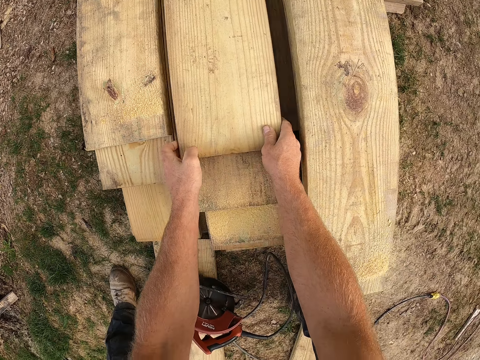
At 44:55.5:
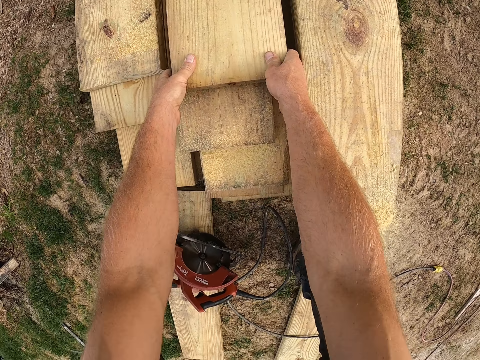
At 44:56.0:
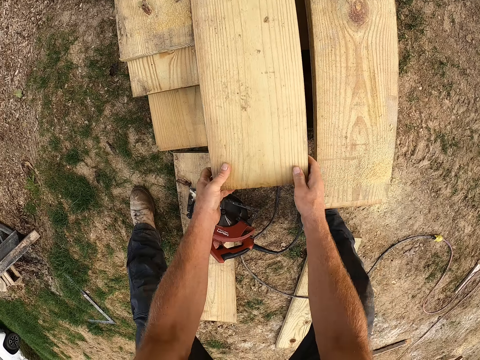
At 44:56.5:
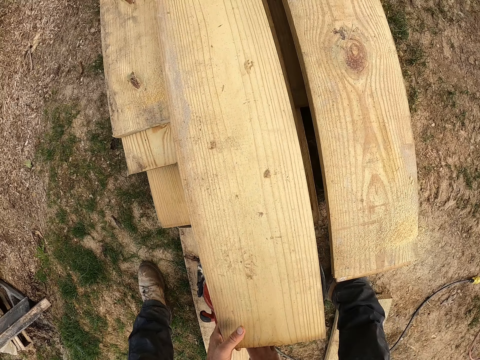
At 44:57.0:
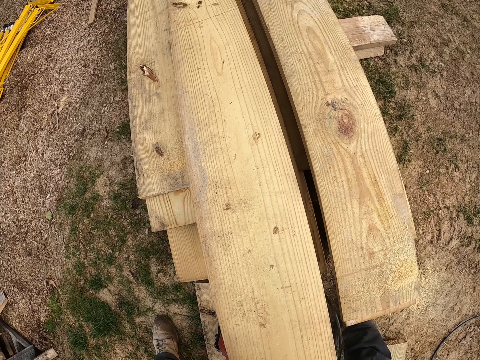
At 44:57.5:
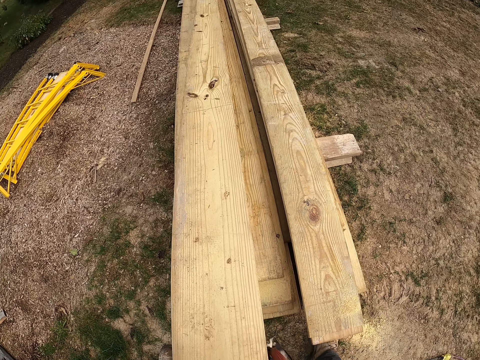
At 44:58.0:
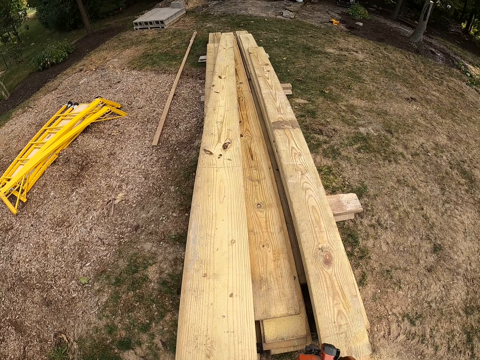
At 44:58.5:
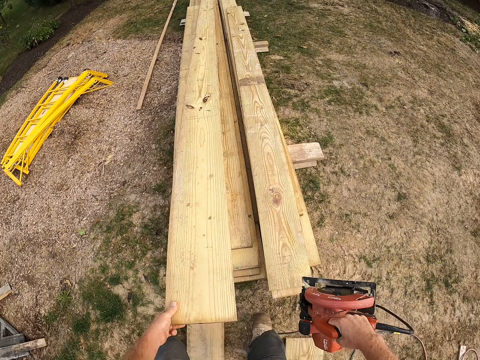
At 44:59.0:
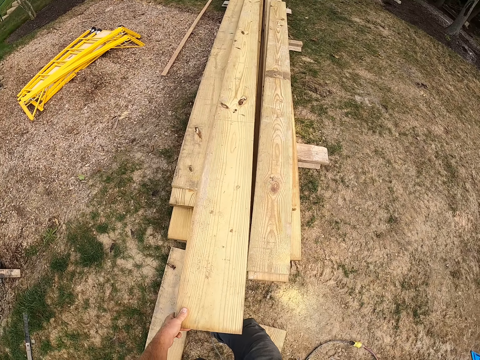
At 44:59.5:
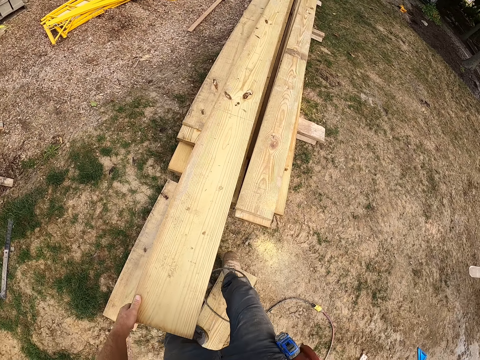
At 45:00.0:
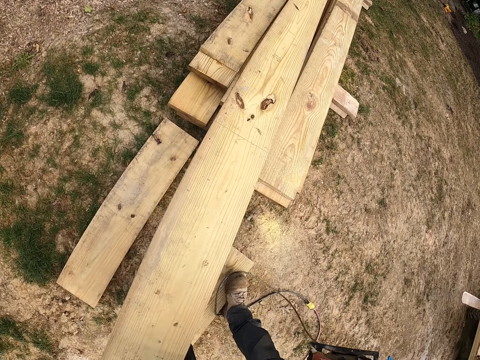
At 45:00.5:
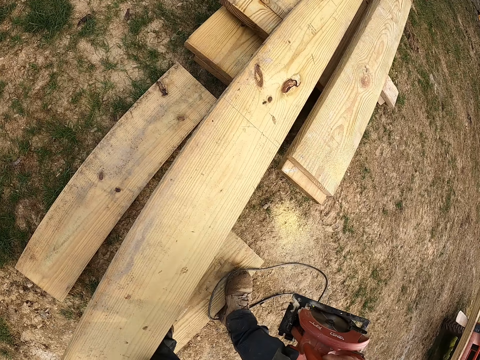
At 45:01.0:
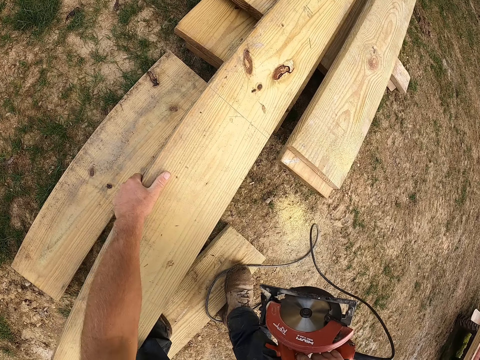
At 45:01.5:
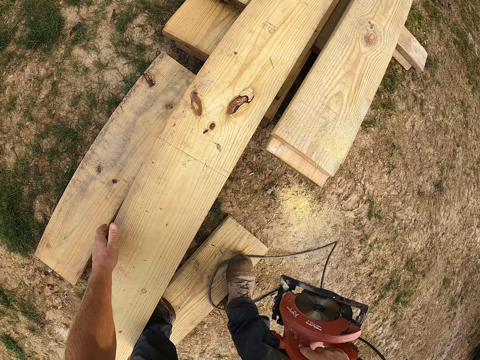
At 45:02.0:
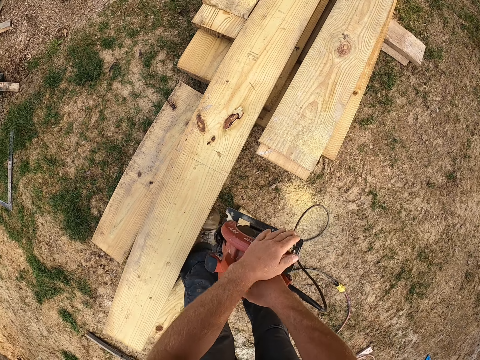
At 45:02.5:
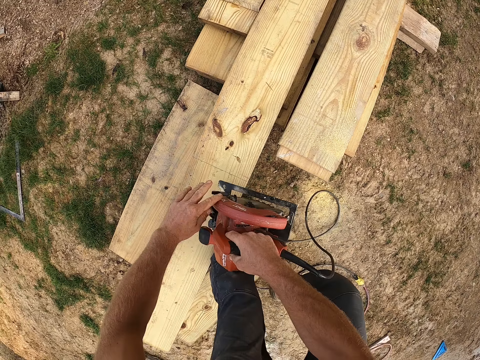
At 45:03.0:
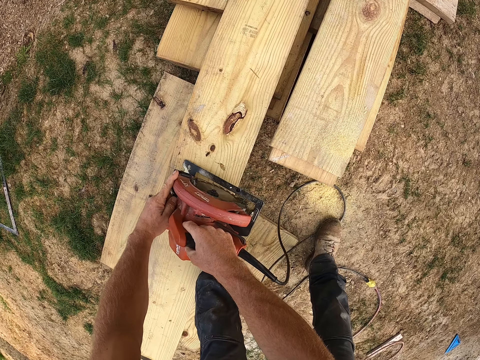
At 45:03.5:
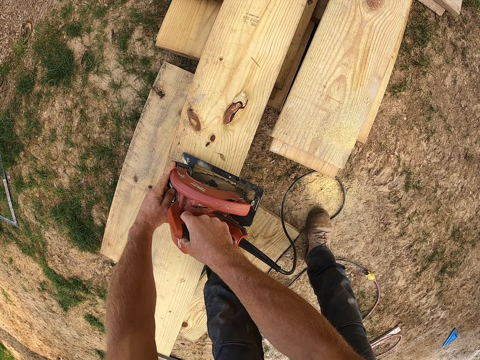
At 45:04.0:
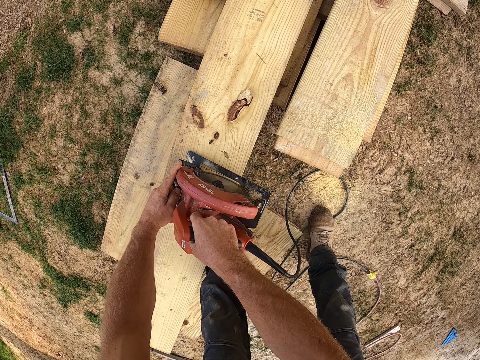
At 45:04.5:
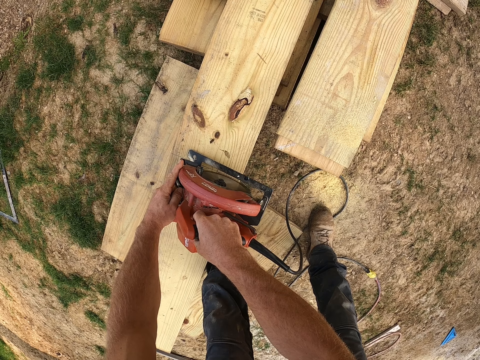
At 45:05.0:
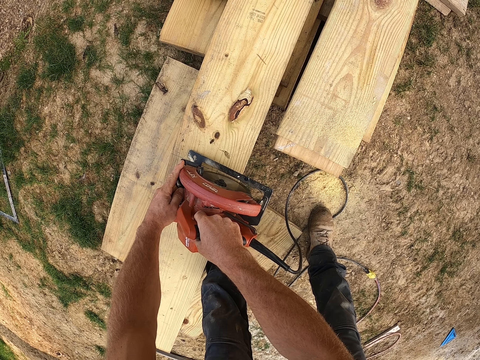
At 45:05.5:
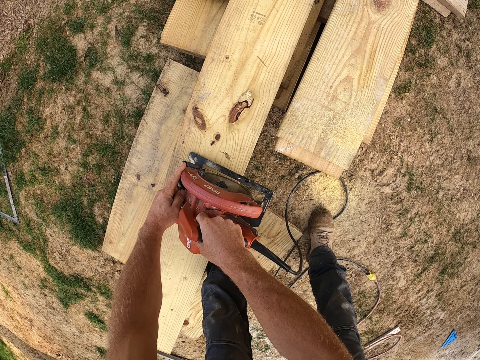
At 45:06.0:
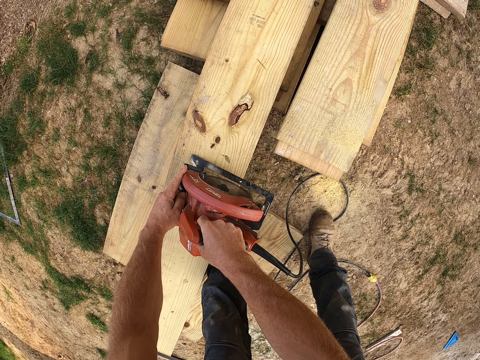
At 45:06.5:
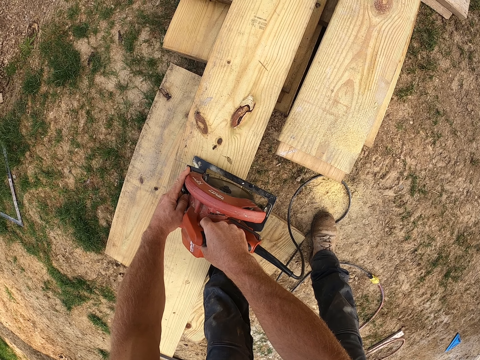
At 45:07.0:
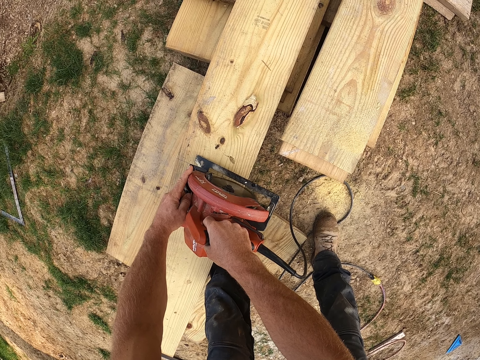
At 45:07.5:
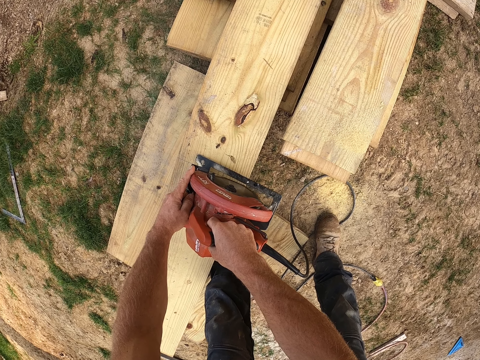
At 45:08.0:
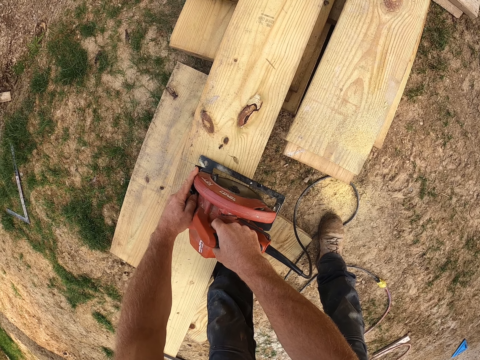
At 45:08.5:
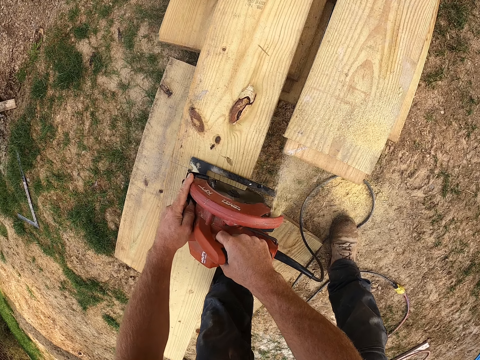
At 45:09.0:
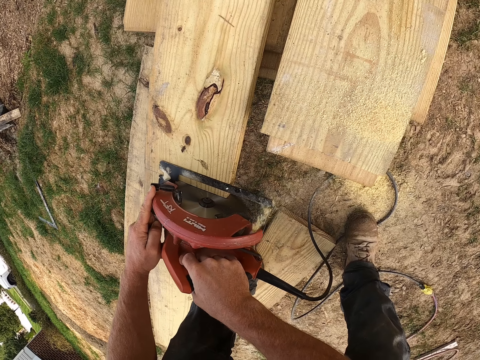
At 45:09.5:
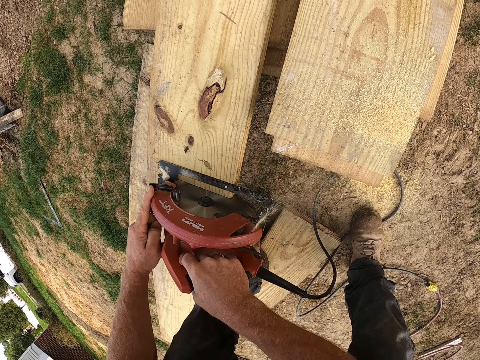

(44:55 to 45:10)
The camera wearer pulls the piece of wood. They carry the wood cutter from the ground. They cut the piece of wood with the circular saw.

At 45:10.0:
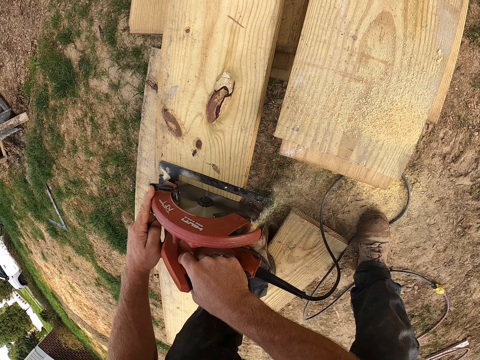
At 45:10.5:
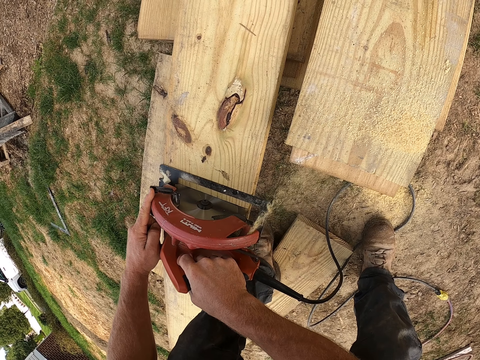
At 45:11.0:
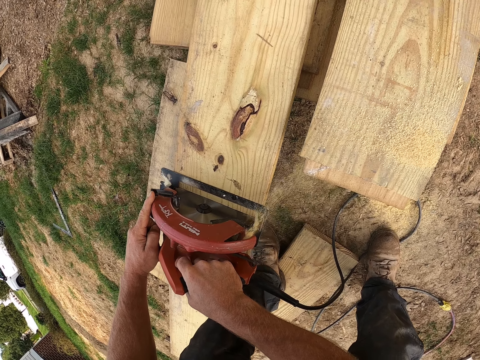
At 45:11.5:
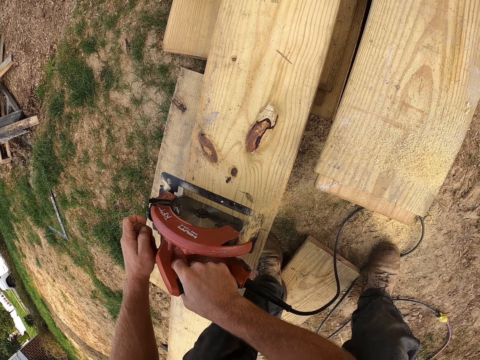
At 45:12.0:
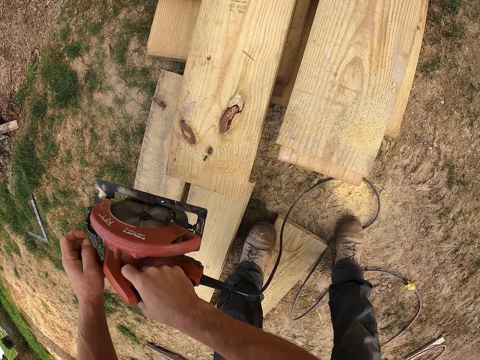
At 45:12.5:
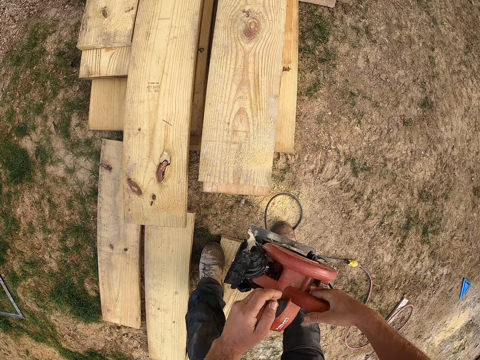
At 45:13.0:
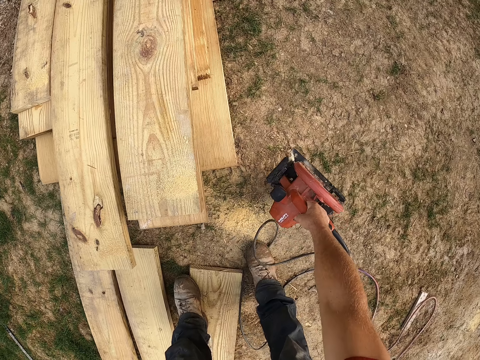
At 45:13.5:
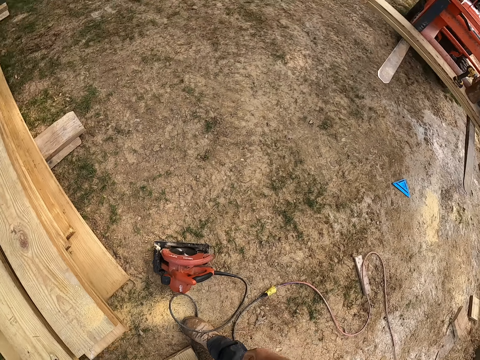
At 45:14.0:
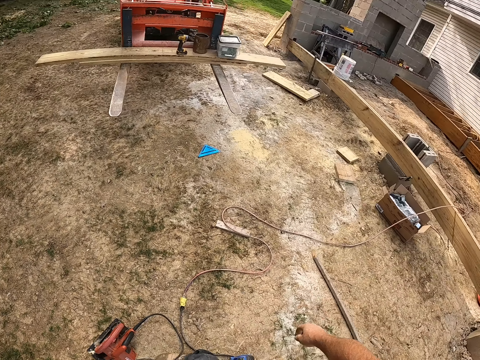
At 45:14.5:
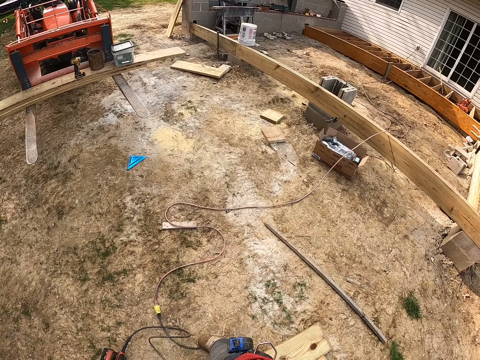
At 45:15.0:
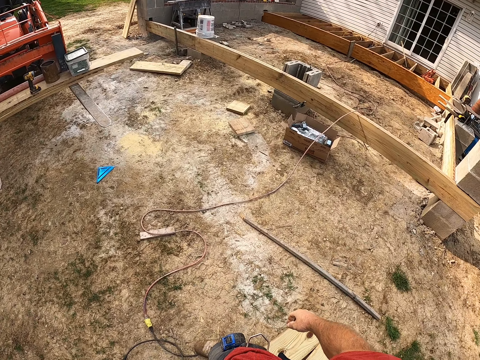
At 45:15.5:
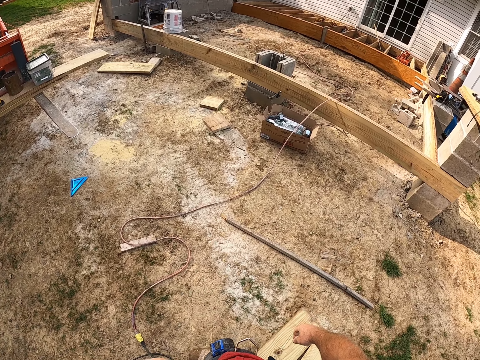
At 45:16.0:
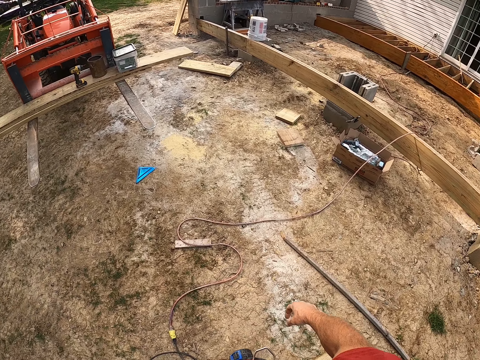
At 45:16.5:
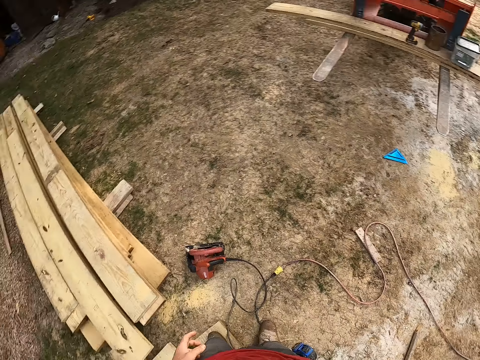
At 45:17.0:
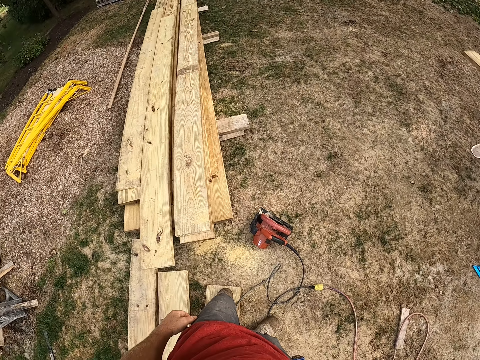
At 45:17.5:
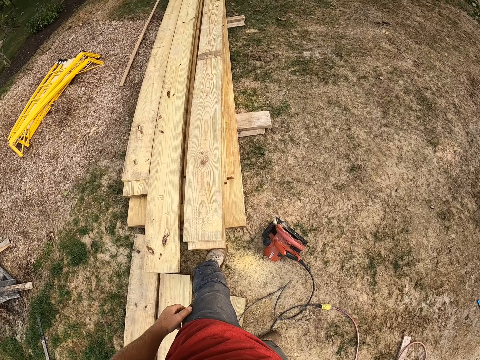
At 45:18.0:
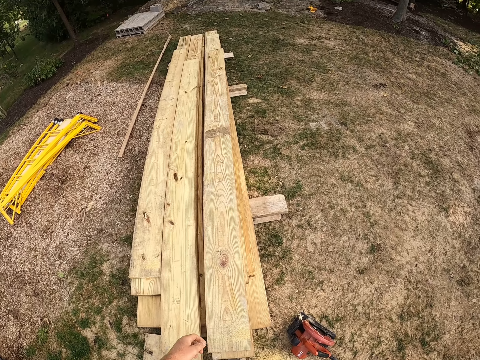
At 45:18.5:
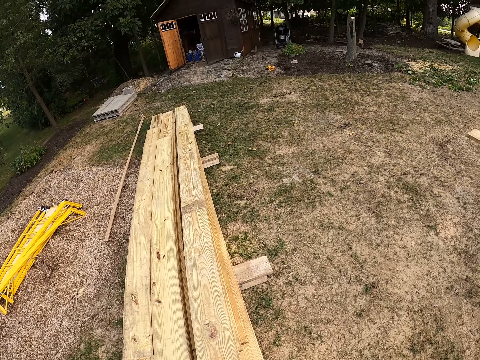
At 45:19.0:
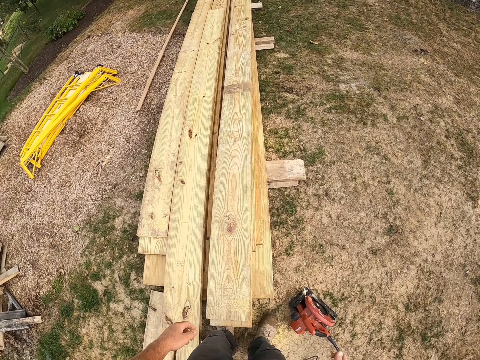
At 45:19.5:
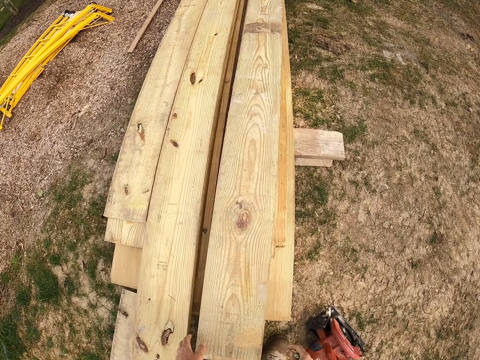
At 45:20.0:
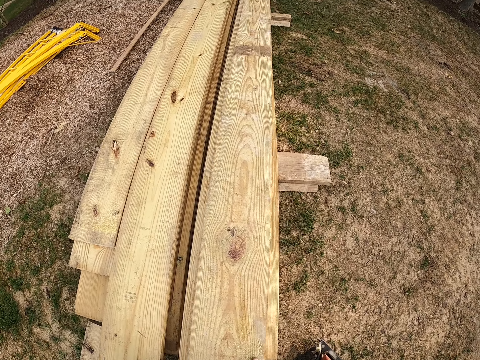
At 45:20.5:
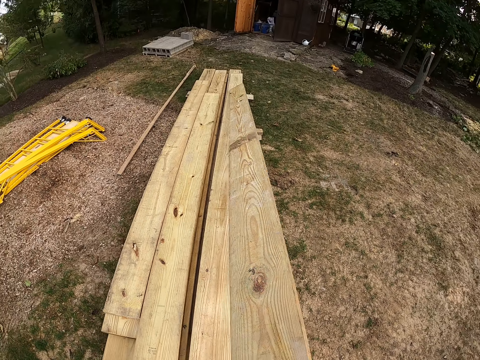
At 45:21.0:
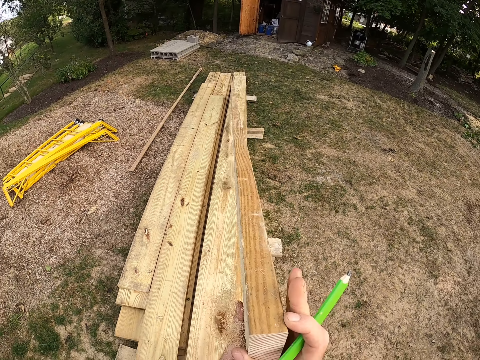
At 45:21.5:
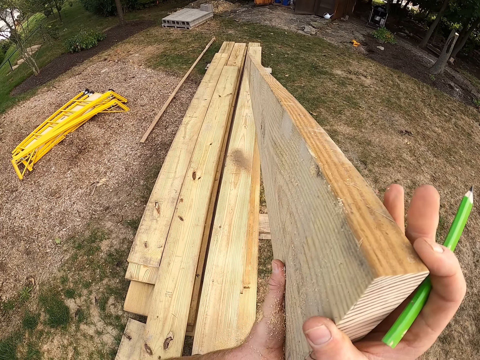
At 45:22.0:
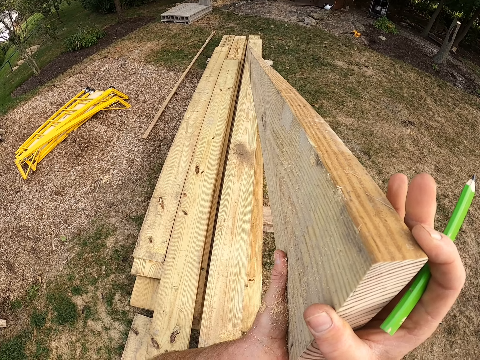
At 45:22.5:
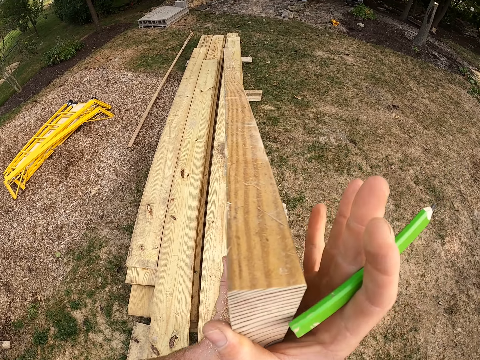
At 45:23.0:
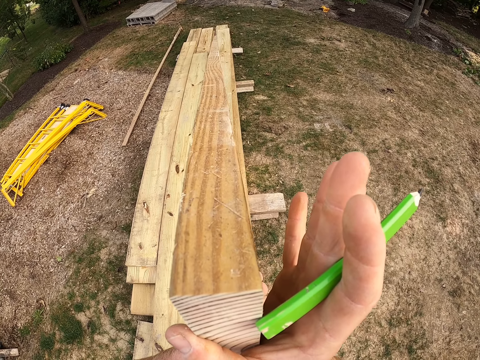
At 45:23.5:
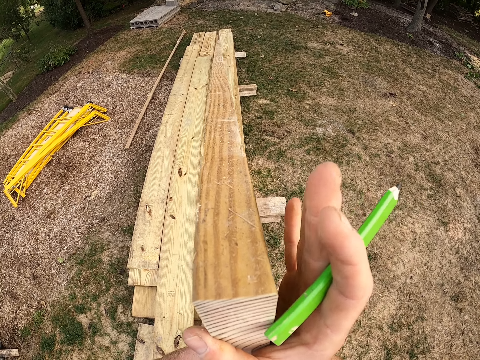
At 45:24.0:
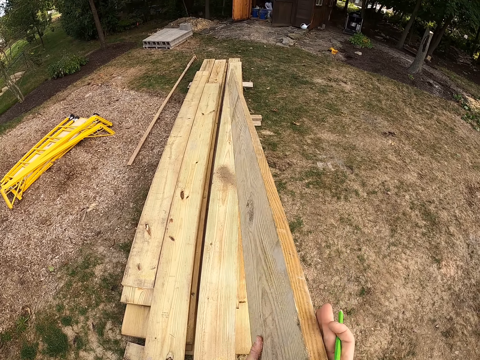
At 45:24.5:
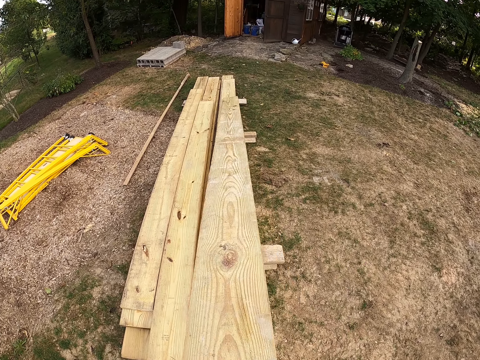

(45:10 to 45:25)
The camera wearer drops the wood cutter on the ground. They turn around the construction area. They lift the wooden plank. They look through the wooden plank.
